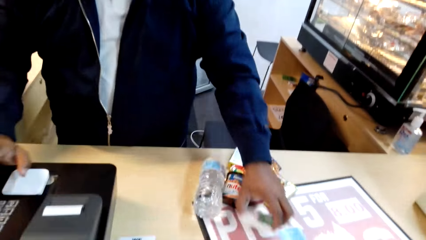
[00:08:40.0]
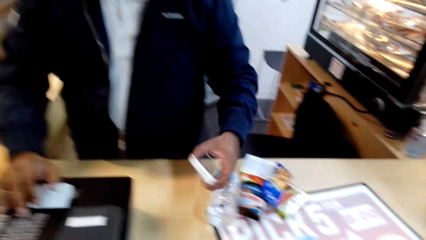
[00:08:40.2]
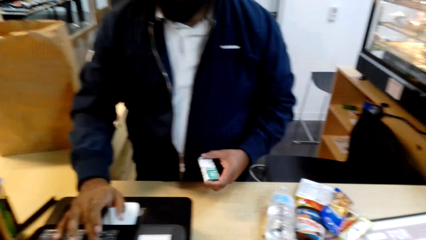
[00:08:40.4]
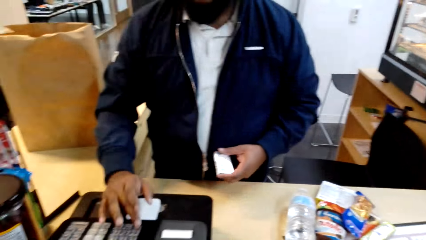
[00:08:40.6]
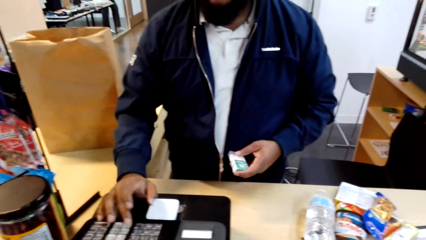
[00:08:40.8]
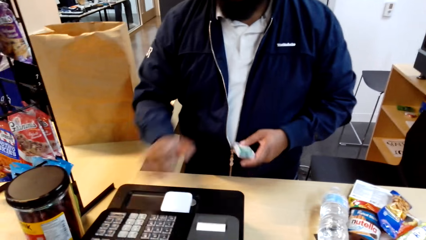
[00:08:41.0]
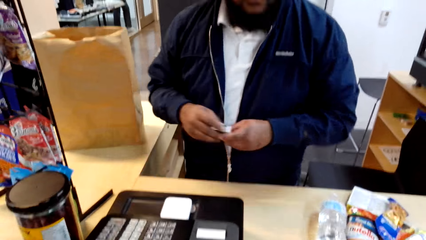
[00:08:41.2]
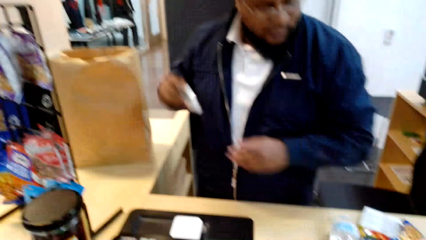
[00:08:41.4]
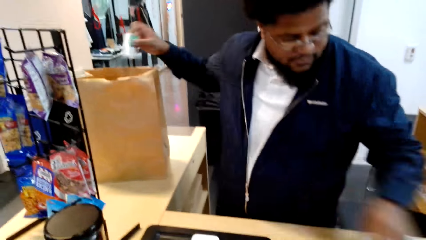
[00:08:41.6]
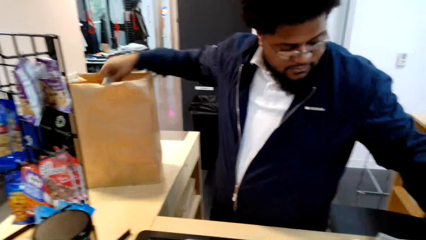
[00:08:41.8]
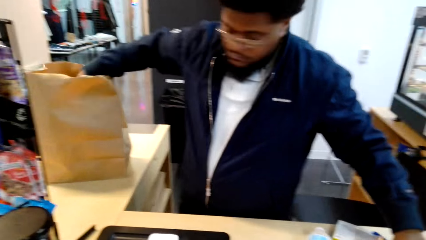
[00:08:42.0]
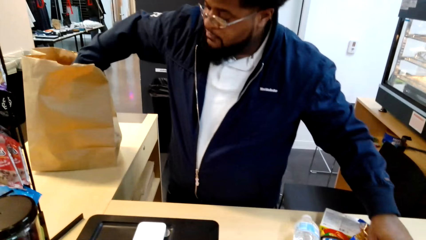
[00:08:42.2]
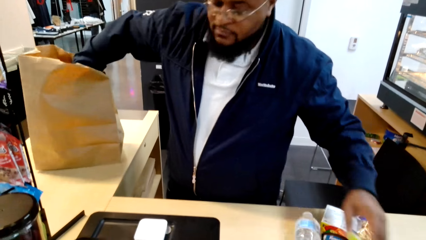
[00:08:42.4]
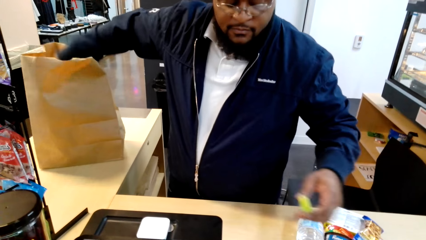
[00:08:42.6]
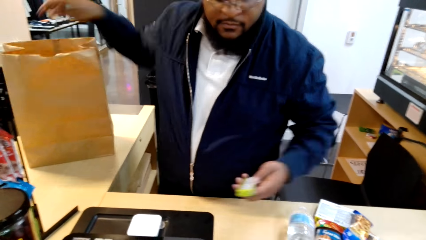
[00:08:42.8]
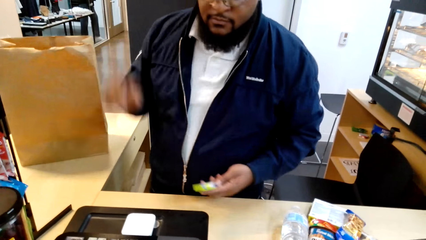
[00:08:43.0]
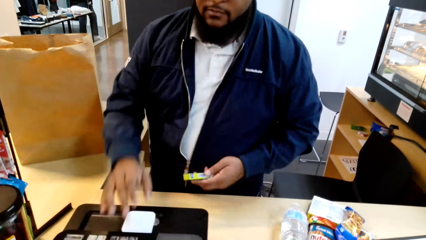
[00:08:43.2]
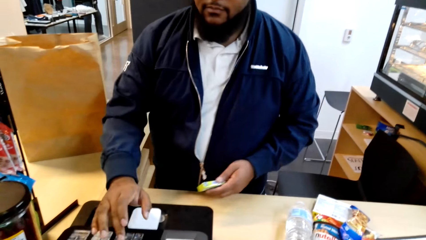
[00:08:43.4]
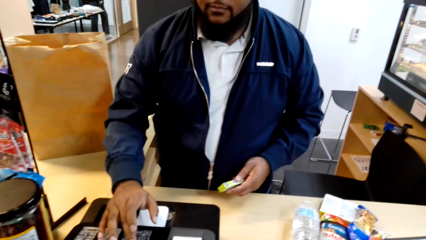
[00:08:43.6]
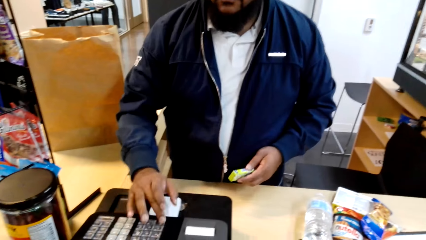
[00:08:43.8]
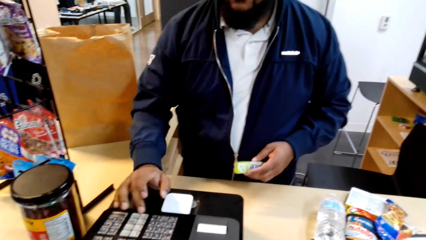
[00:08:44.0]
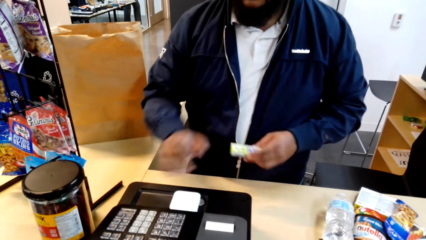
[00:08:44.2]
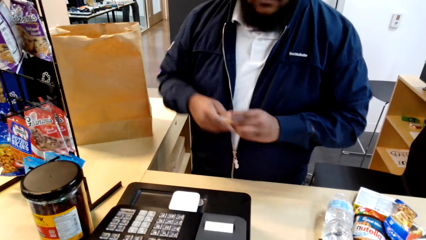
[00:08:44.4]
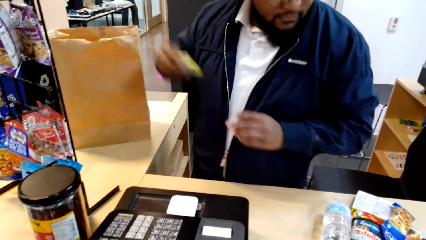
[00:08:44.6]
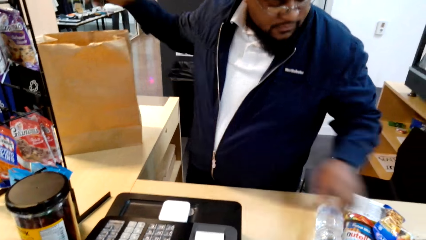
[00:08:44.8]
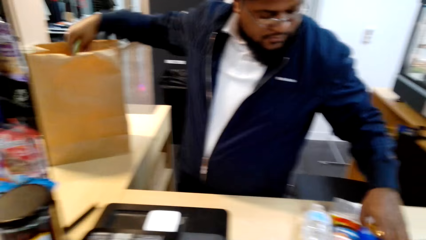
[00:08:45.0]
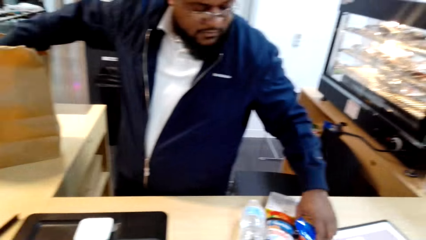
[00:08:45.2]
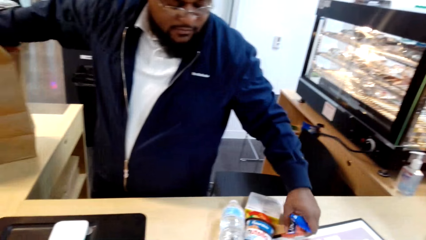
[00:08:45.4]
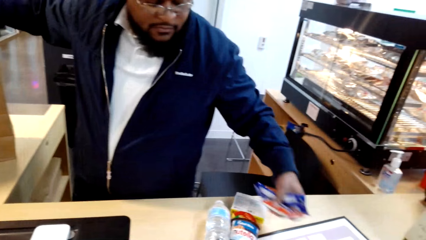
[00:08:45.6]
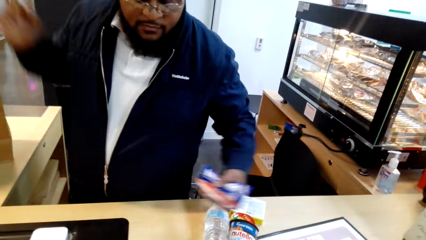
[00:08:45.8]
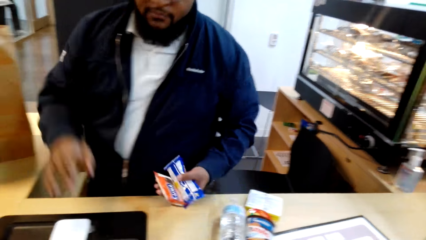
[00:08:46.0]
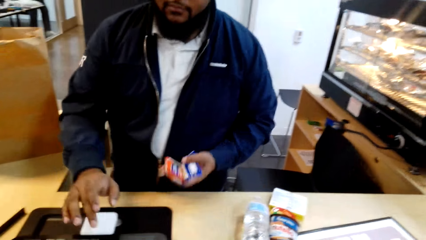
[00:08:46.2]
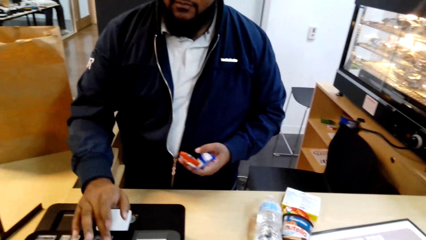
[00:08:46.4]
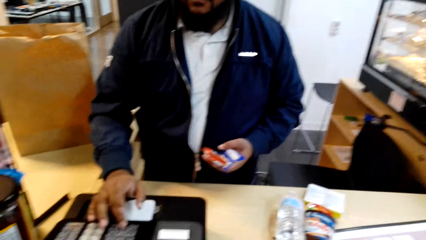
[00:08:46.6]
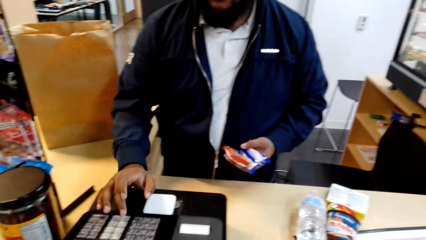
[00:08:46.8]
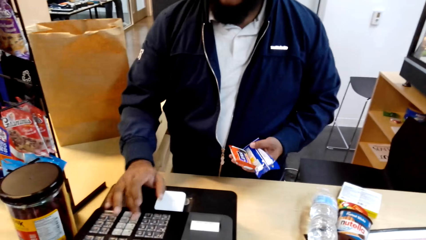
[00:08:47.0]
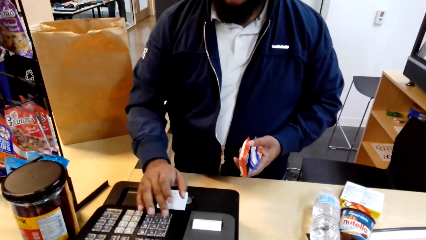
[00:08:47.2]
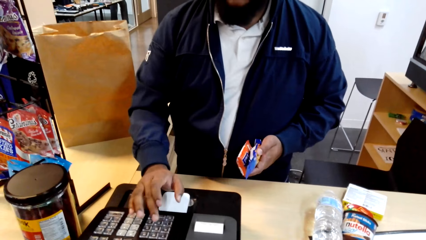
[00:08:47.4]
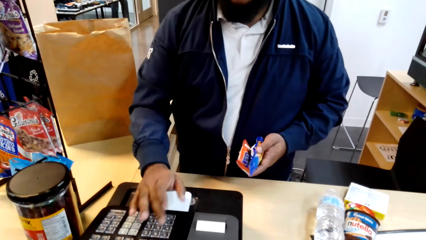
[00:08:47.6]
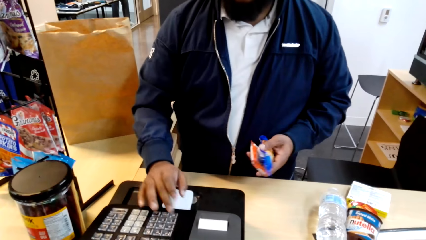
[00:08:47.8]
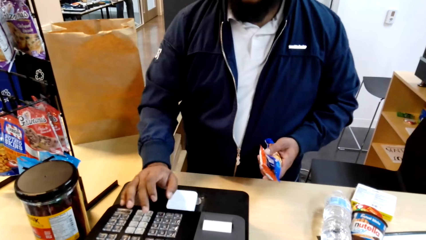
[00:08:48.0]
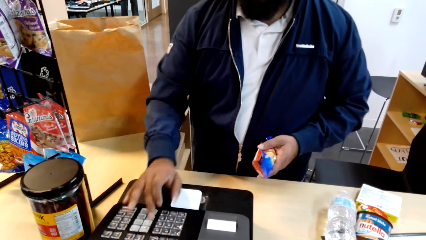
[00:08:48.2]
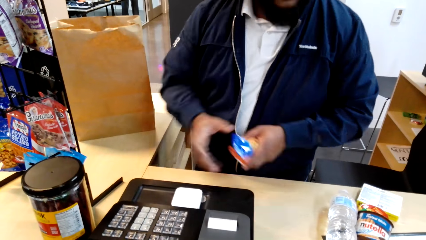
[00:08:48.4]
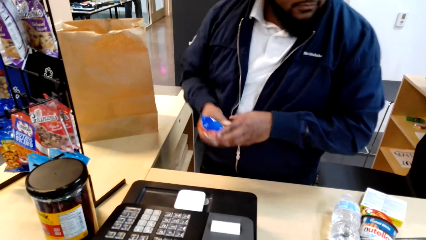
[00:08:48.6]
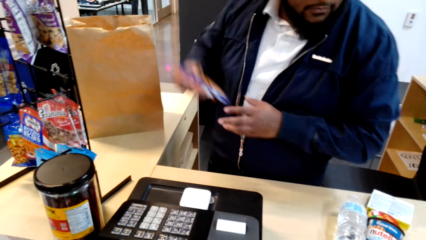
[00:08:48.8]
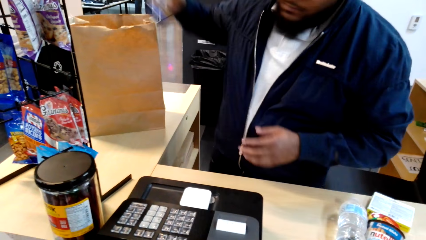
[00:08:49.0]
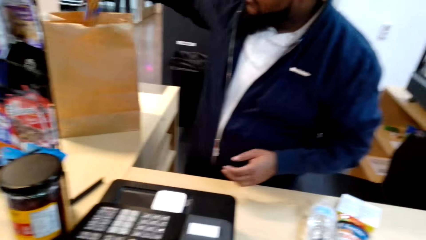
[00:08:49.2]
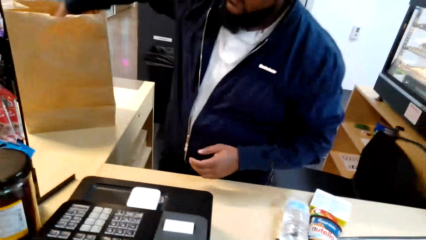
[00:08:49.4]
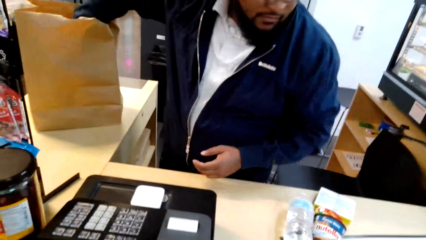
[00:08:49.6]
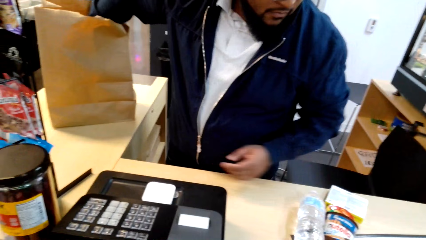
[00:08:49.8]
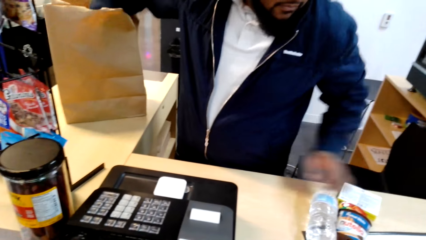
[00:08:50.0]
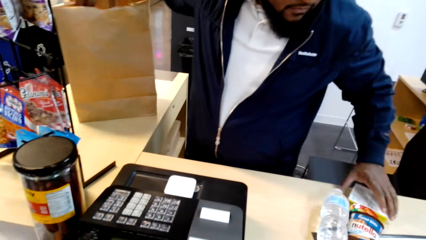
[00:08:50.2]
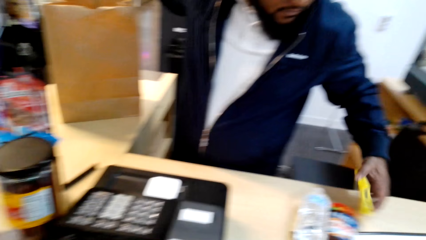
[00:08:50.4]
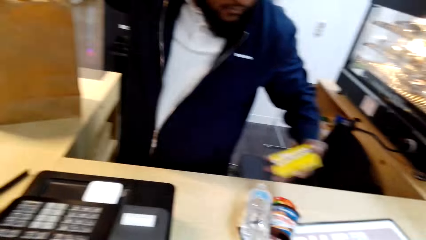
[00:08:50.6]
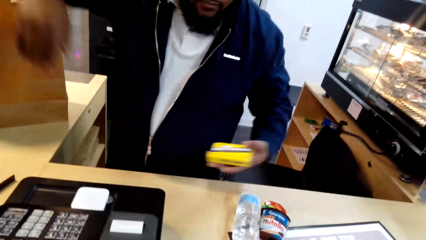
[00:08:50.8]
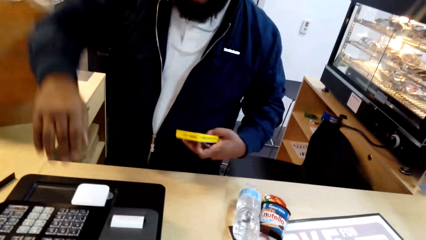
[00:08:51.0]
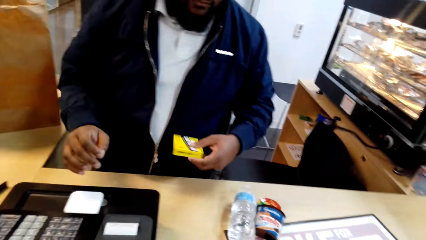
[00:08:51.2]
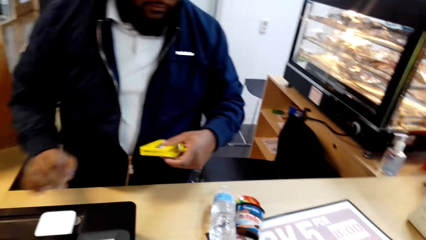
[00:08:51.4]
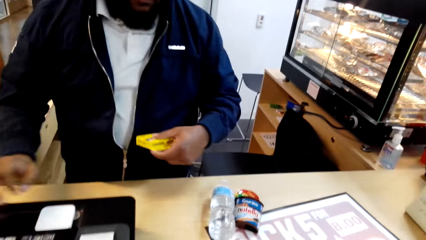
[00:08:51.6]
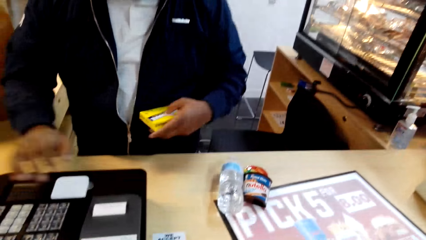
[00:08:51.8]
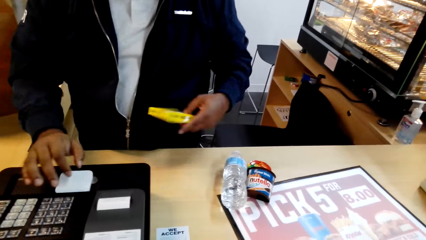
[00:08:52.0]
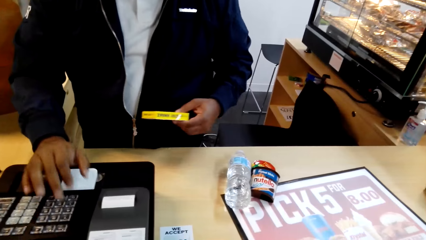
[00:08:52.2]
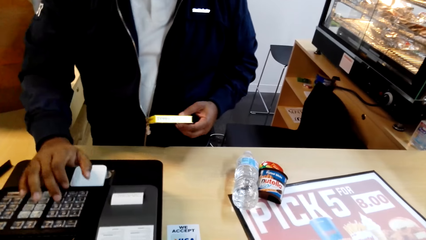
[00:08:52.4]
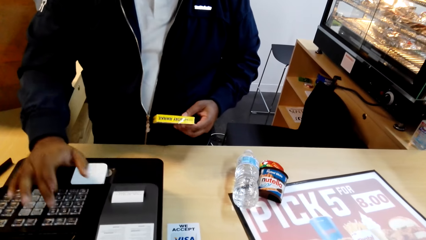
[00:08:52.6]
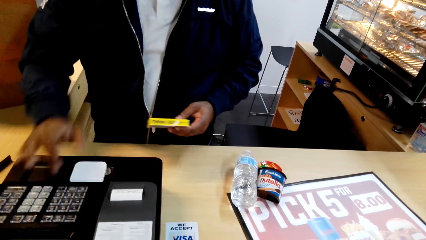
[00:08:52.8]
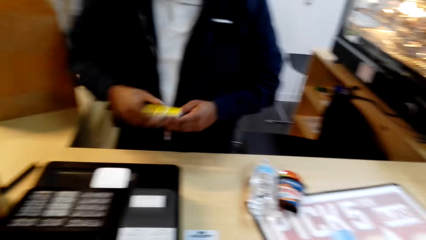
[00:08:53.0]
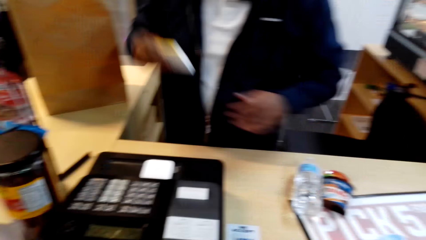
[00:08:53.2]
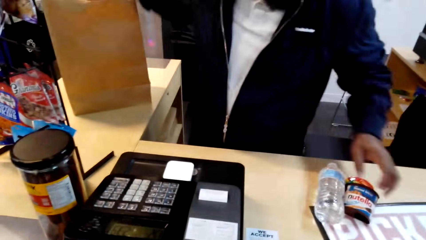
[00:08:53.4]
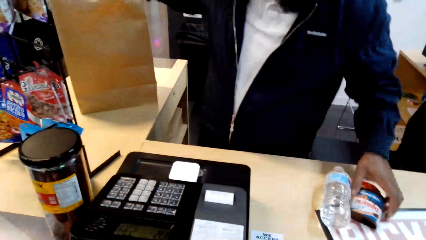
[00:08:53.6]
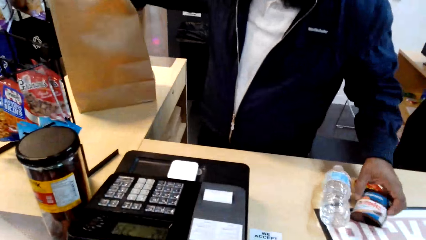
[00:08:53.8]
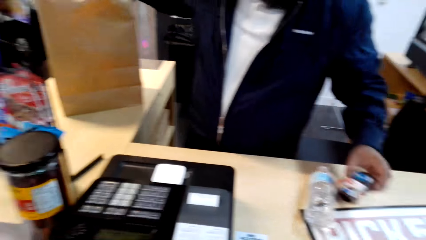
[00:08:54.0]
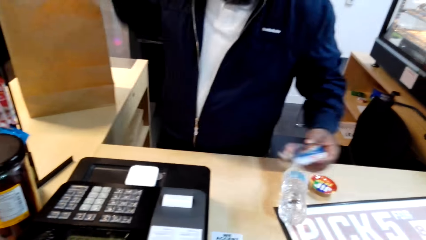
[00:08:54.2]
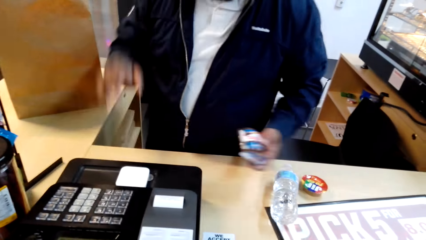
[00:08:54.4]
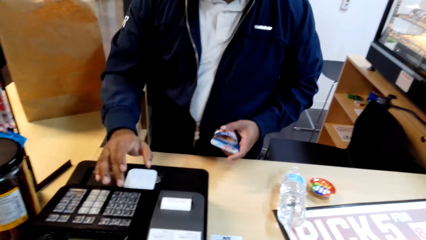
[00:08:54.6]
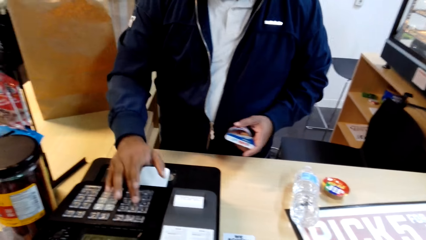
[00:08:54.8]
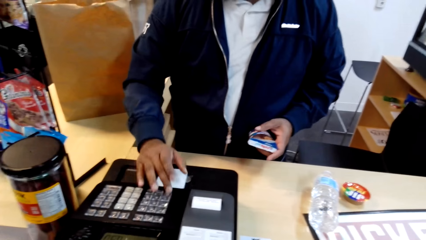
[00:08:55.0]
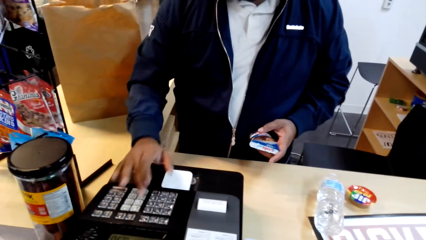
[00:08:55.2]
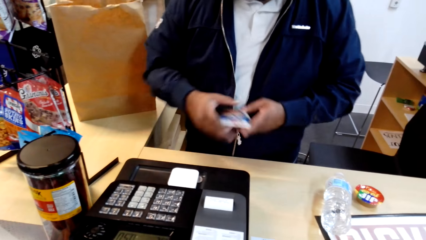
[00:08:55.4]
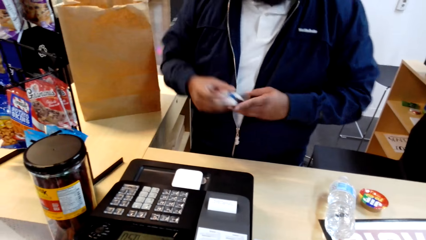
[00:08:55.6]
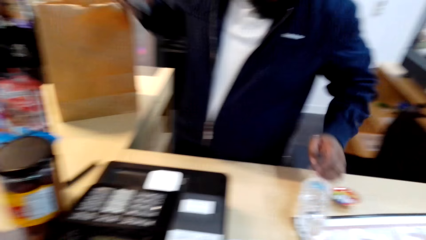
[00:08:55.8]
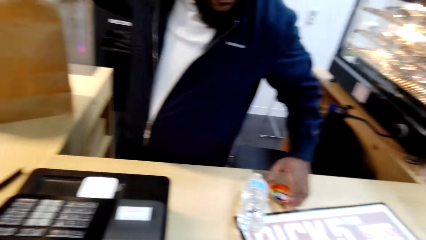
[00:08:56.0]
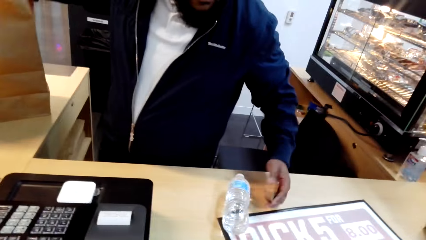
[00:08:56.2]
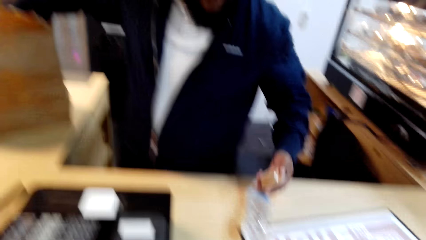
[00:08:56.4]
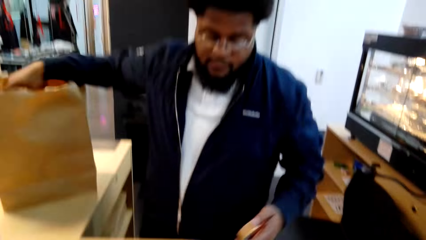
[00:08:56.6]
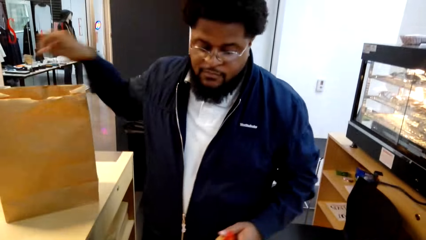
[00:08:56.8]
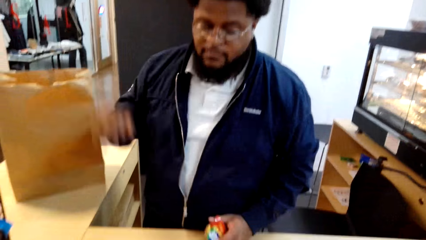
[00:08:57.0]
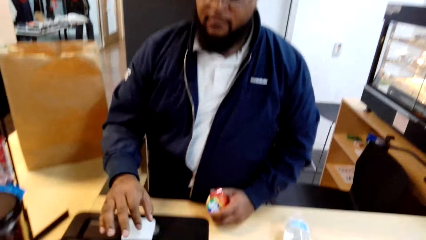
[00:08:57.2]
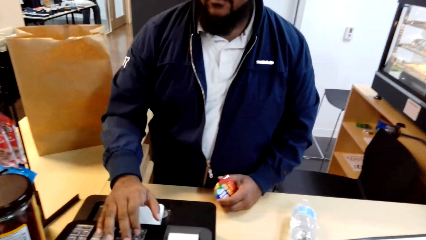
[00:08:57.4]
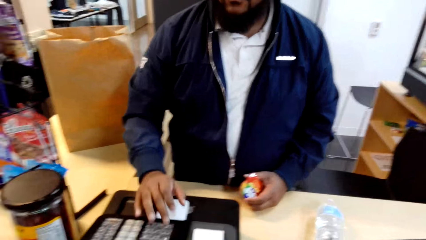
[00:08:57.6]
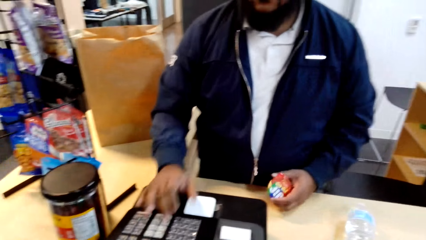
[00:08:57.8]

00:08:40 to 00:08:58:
The man presses the calculator buttons. He puts the items in the packet. He presses the calculator buttons. He puts the items in the packet. He picks the items. He presses the calculator button. He puts the items in the packet. He looks at the packet. He presses the calculator button. He puts the items in the bag. He presses the calculator button. He takes the items.
